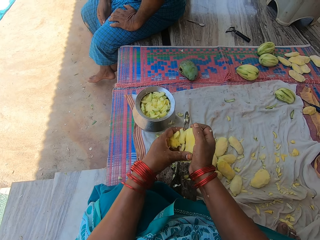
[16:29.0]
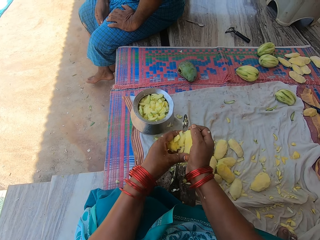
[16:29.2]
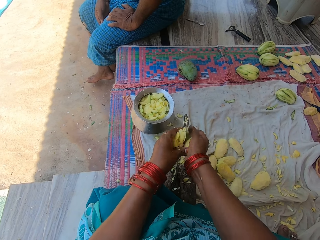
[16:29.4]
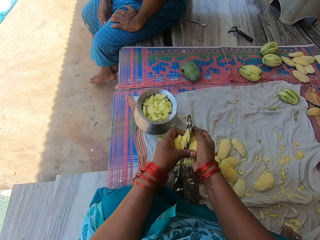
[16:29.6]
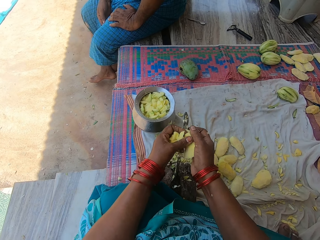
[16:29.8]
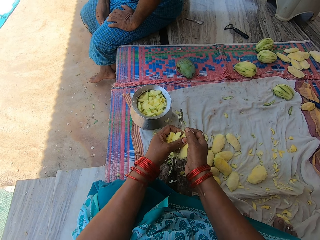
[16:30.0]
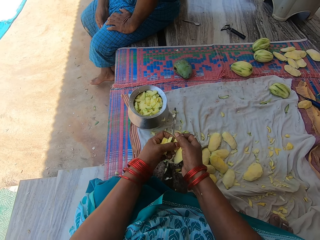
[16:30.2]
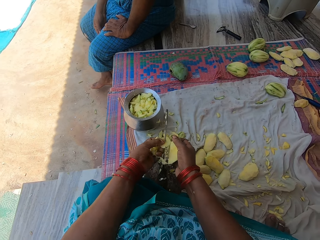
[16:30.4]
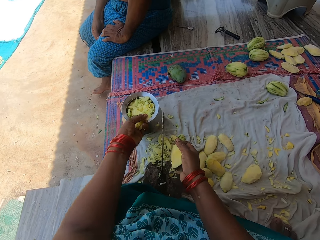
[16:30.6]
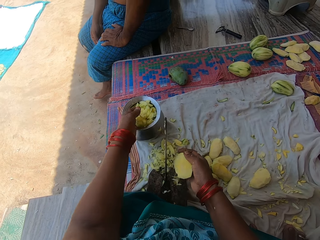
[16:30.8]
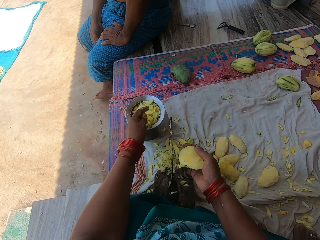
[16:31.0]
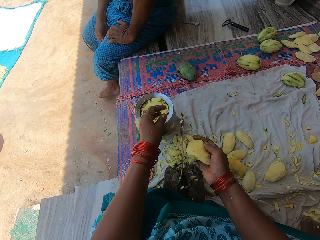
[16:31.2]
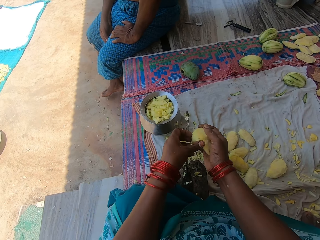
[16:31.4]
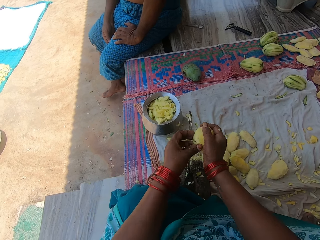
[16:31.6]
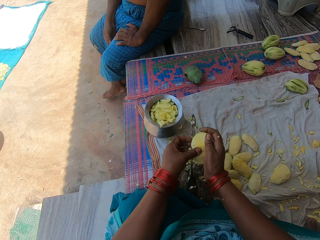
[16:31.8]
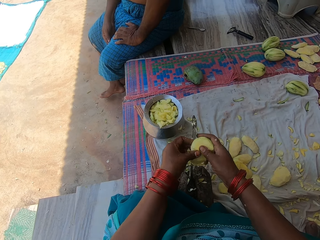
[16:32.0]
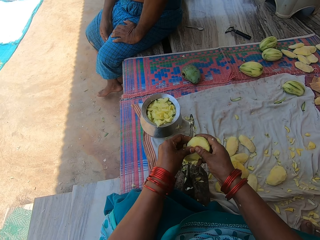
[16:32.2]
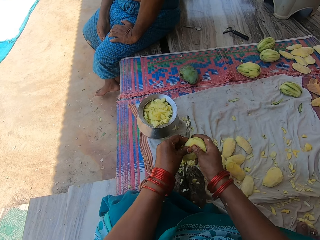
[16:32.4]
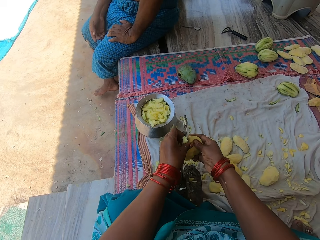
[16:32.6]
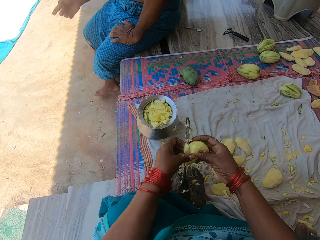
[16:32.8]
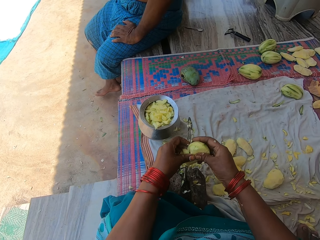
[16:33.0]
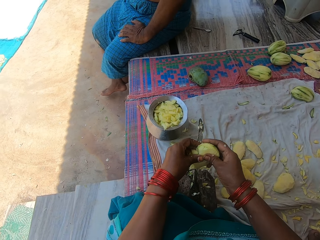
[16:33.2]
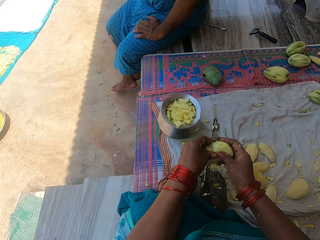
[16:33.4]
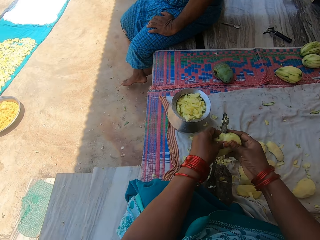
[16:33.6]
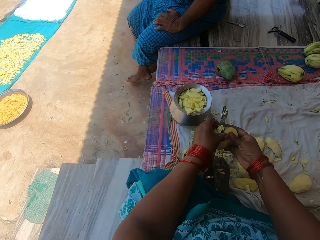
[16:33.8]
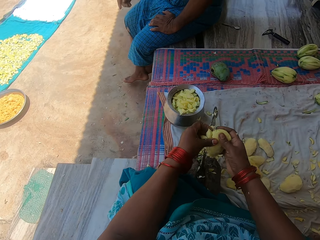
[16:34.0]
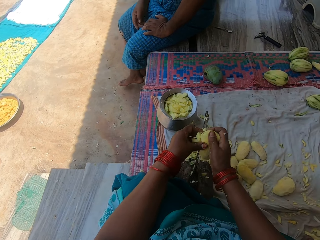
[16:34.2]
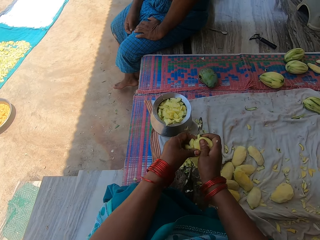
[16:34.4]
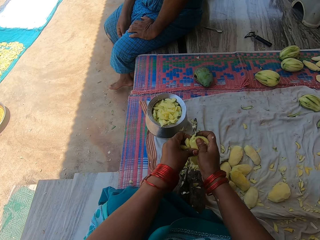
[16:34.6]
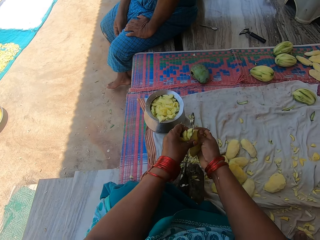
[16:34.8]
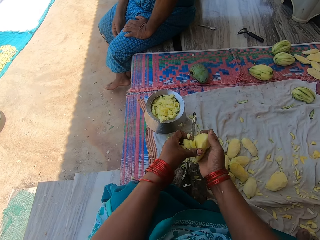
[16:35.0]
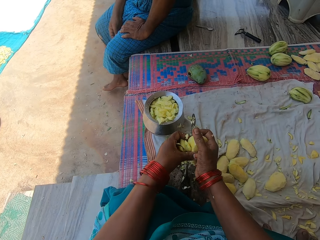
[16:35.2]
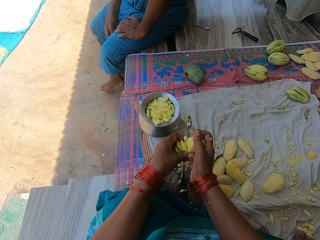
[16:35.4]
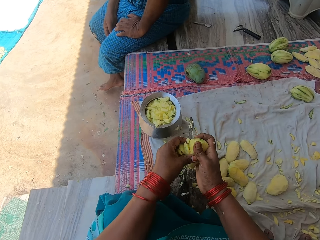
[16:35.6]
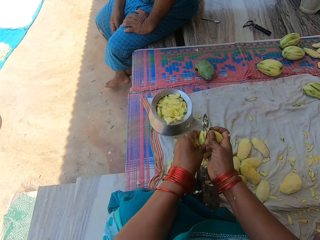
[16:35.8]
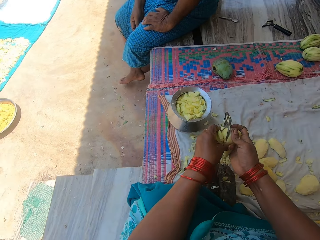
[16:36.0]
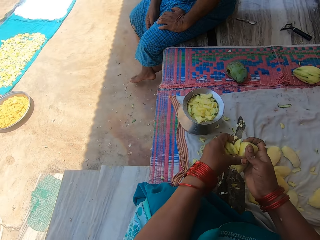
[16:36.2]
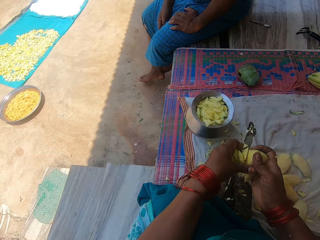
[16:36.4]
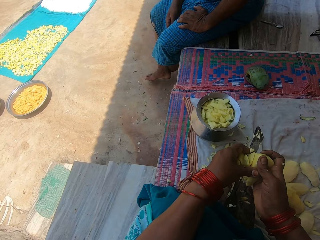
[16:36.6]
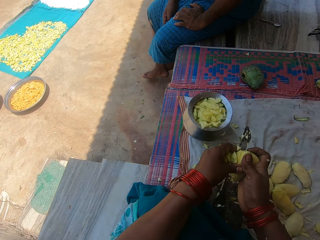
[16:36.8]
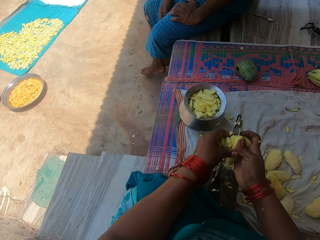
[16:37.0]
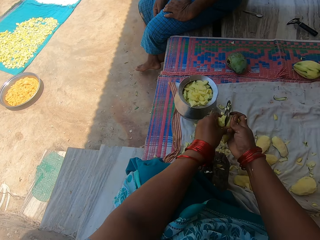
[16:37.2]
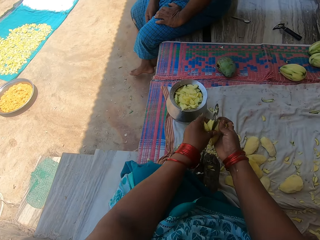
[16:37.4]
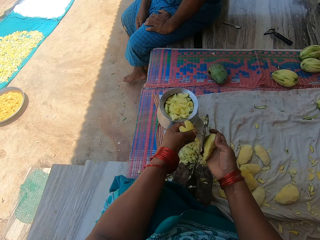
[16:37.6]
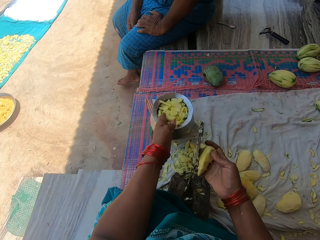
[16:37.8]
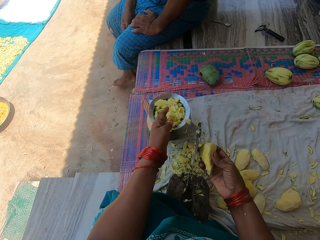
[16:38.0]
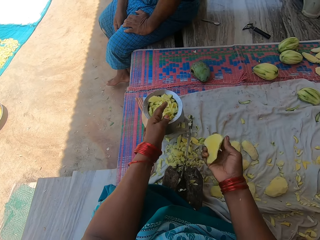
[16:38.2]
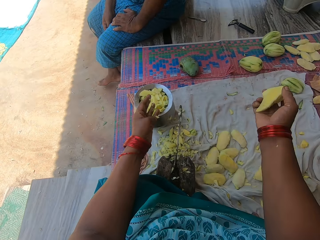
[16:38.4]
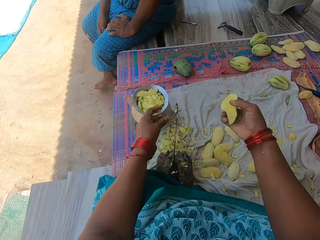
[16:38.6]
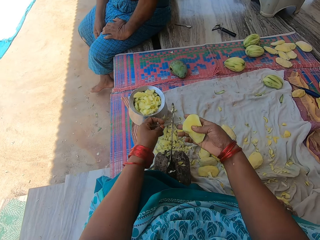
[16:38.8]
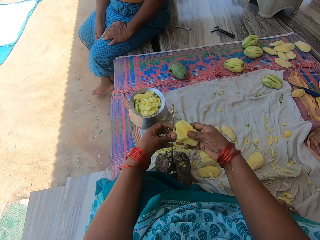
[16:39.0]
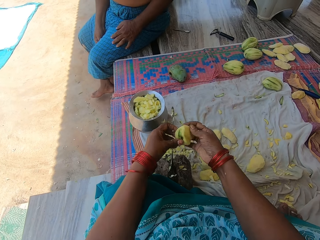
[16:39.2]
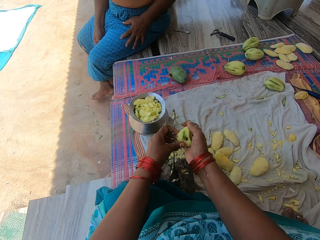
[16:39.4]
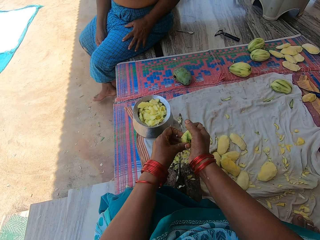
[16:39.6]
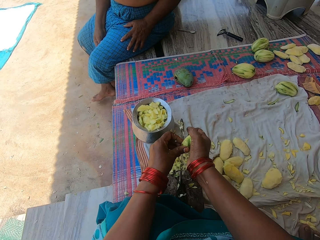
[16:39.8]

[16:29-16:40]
The camera wearer cuts a mango with a knife. They pour the pieces of mangoes in the pot. They chop the mango with the knife on the knife stand. They cut the mango with the knife repeatedly. They pour the pieces of mangoes in the pot.

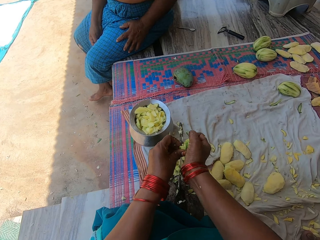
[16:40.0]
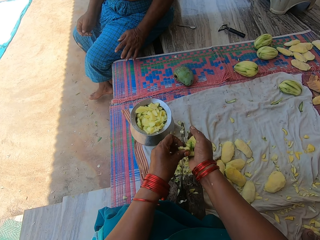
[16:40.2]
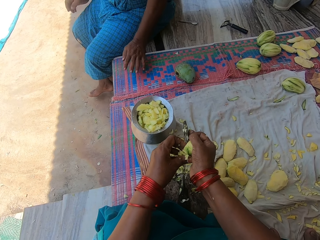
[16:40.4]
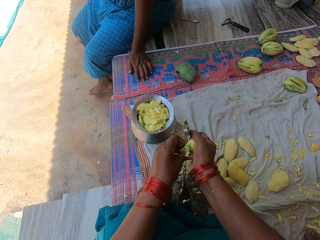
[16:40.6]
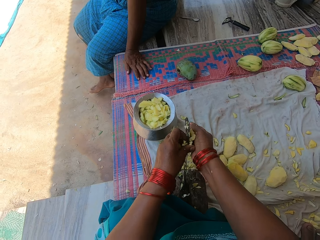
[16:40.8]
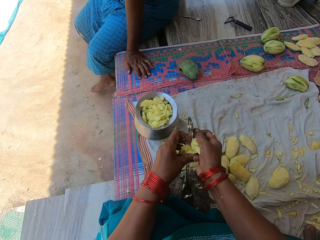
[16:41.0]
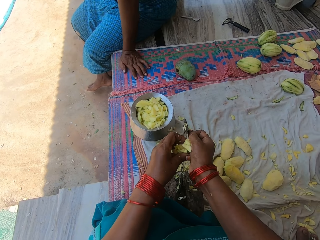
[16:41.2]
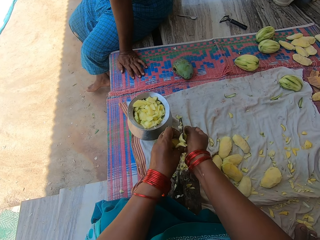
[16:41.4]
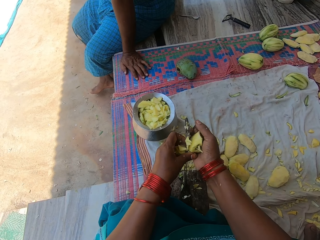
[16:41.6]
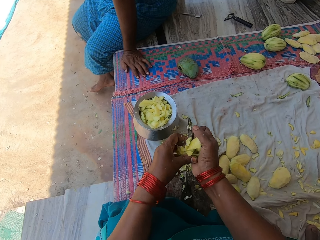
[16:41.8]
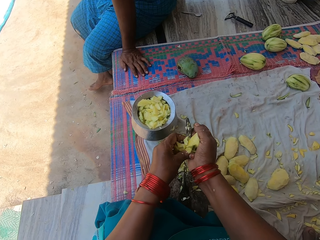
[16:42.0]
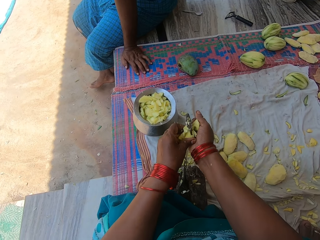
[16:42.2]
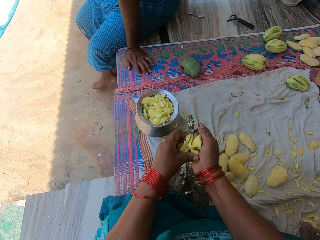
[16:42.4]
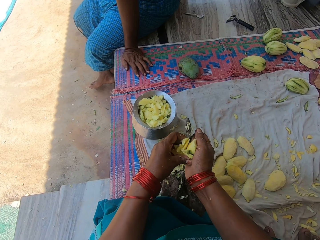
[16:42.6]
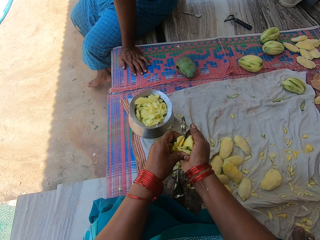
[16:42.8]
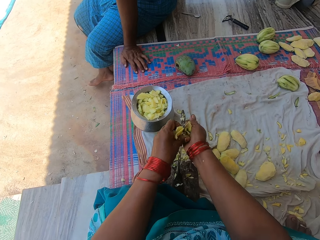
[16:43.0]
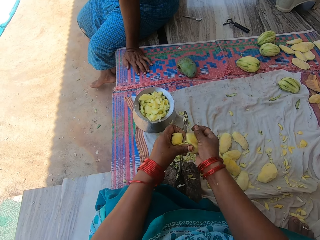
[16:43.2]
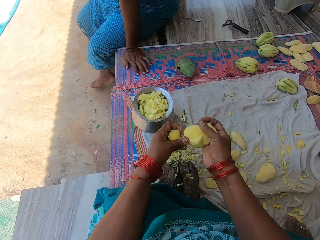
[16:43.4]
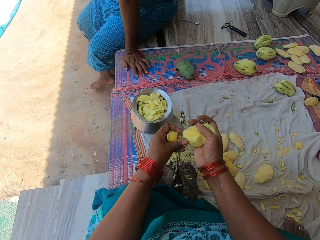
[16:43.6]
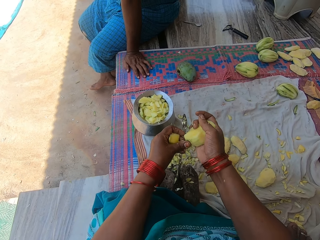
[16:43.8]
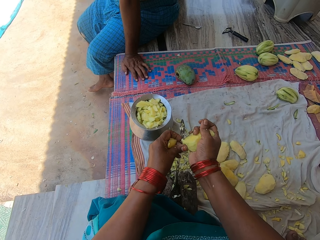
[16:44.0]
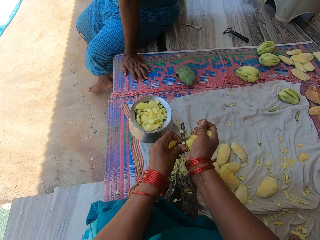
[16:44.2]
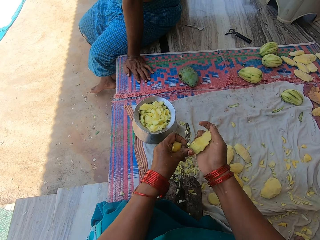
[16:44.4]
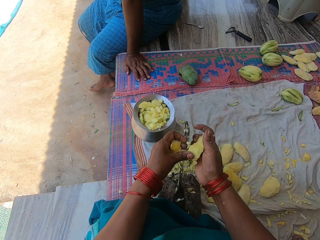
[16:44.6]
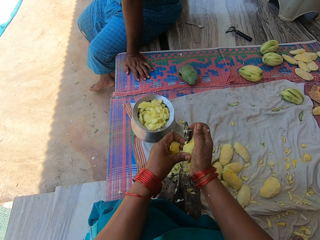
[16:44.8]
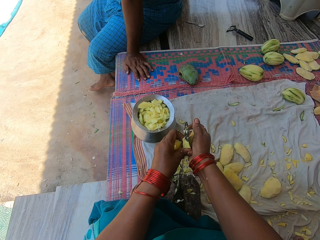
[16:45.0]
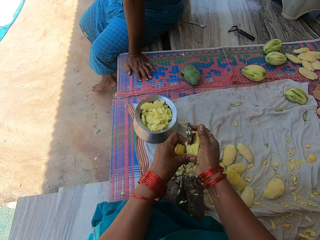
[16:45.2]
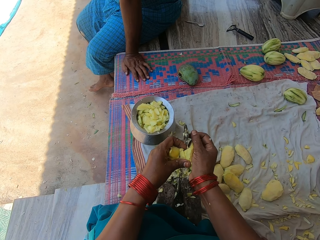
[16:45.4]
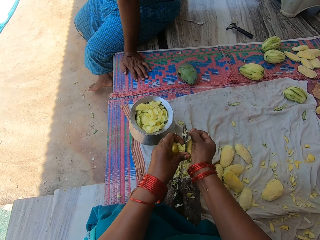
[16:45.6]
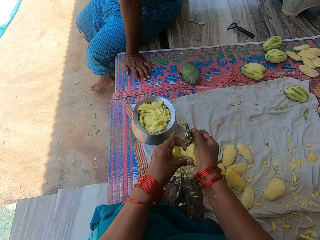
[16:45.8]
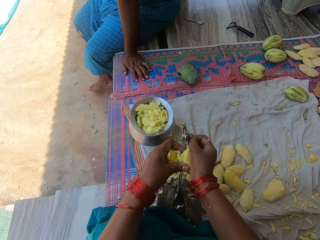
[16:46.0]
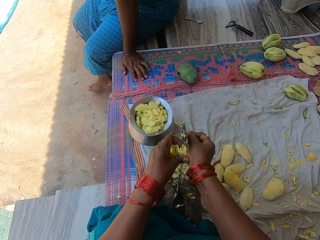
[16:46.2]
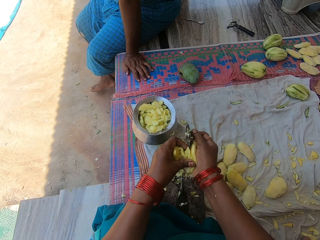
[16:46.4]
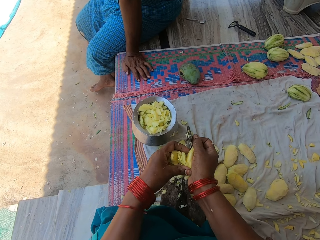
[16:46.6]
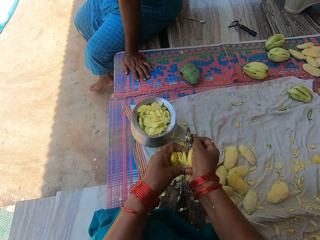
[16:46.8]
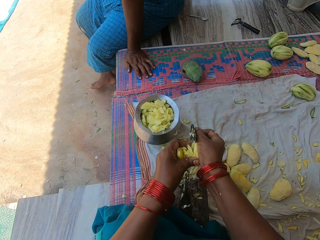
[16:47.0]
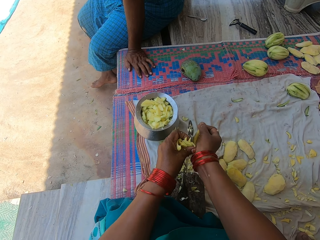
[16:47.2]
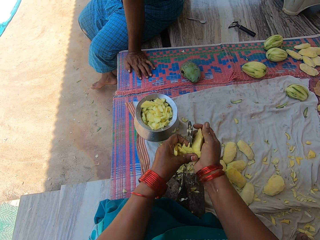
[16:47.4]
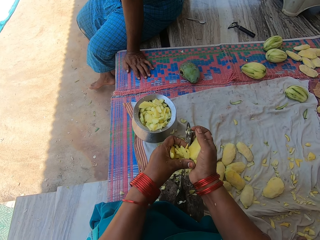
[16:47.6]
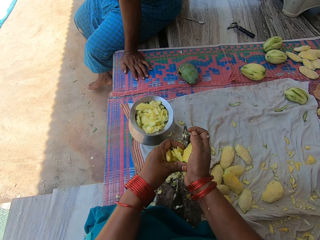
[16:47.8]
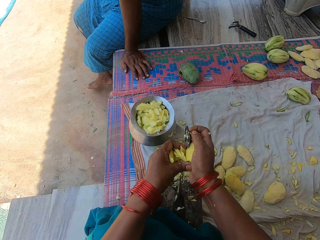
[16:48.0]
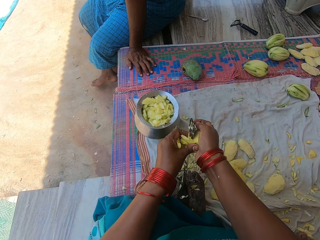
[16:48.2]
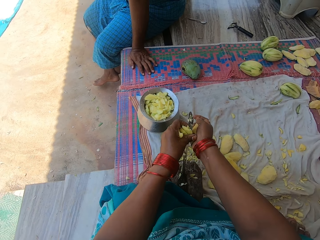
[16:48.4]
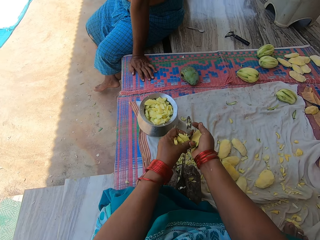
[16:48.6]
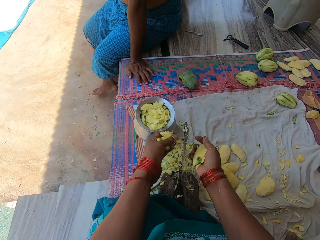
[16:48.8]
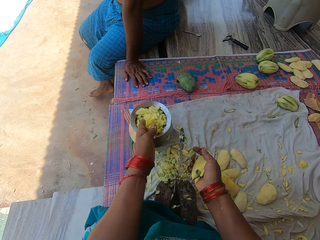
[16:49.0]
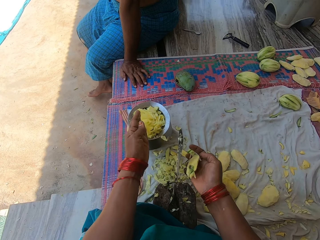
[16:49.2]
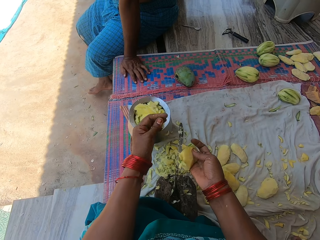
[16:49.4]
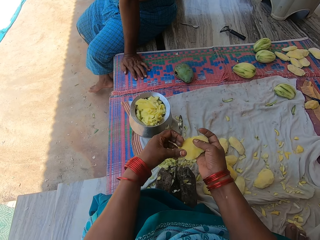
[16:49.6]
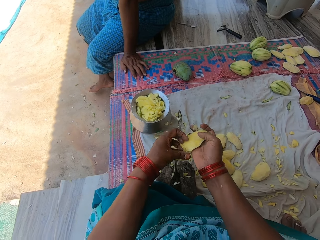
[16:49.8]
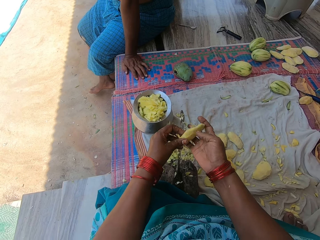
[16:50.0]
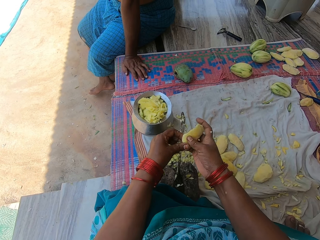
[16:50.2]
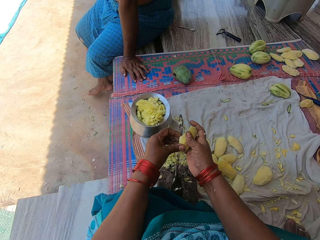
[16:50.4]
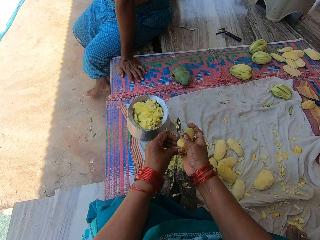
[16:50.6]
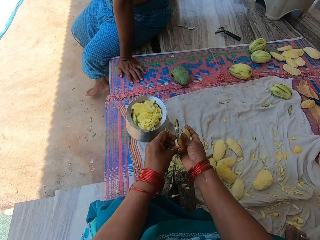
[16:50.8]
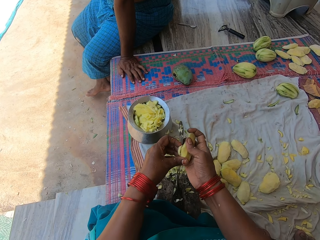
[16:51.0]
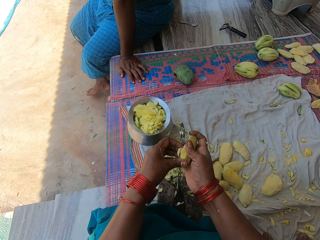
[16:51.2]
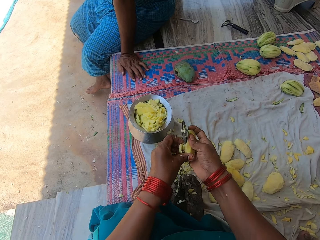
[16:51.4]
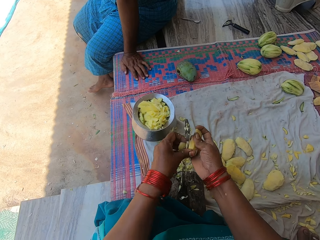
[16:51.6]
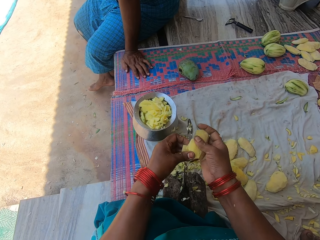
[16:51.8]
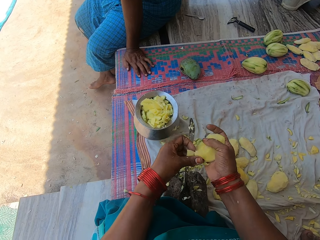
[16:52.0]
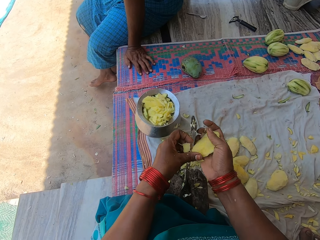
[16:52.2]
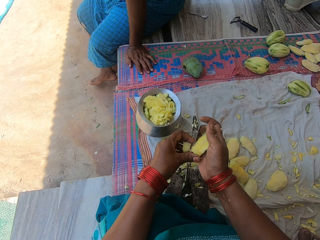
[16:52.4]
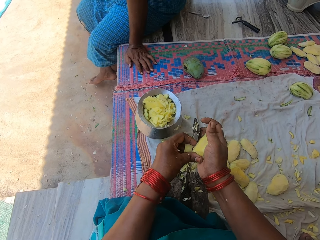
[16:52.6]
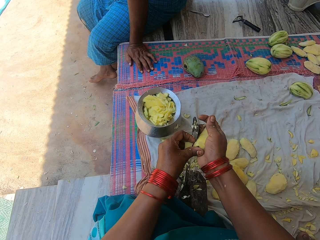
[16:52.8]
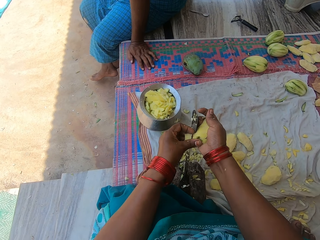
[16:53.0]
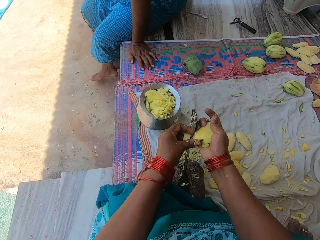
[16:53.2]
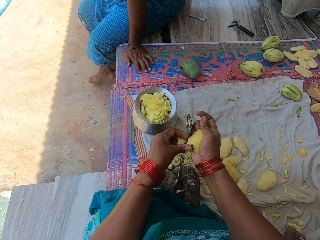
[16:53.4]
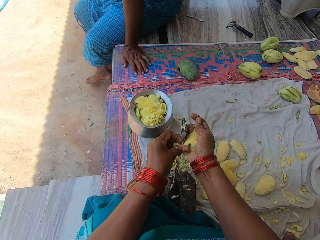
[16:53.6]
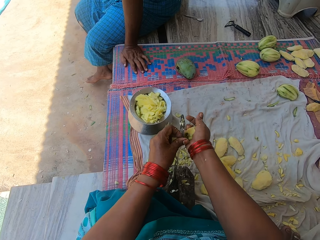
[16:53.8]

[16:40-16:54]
The camera wearer chops the mango with the knife on the knife stand. A man places his left hand on the mat. The camera wearer cuts the mango with the knife repeatedly. They pour the pieces of mangoes in the pot. They chop the mango with the knife on the knife stand. They cut the mango with the knife again.
